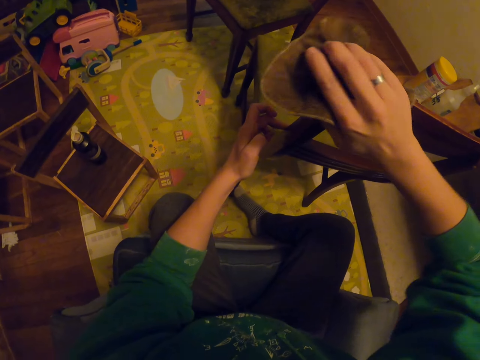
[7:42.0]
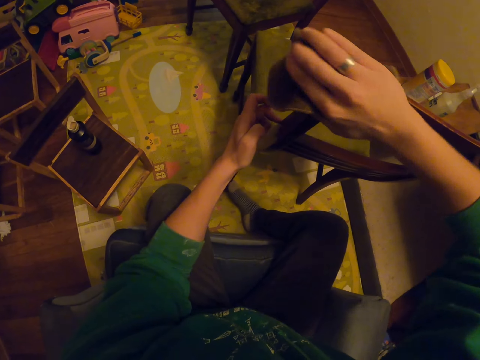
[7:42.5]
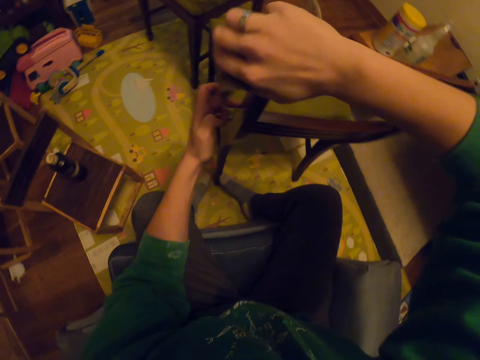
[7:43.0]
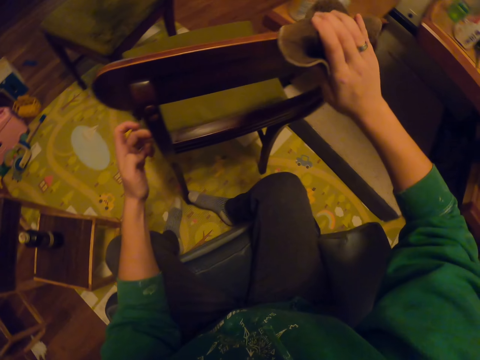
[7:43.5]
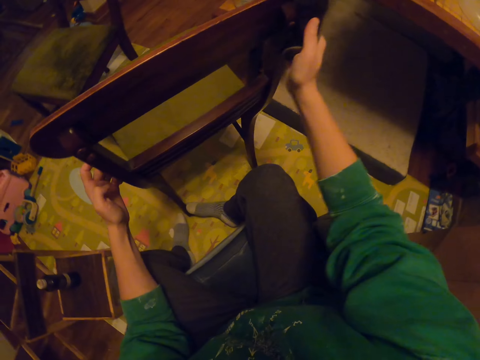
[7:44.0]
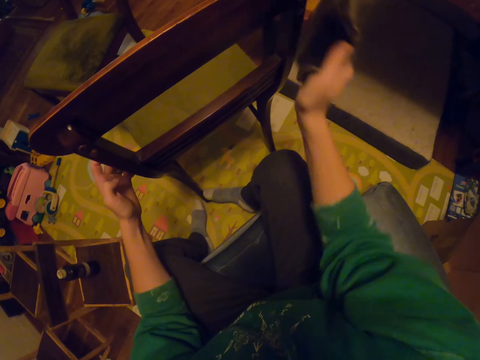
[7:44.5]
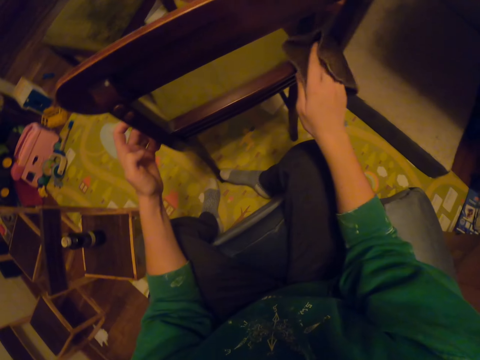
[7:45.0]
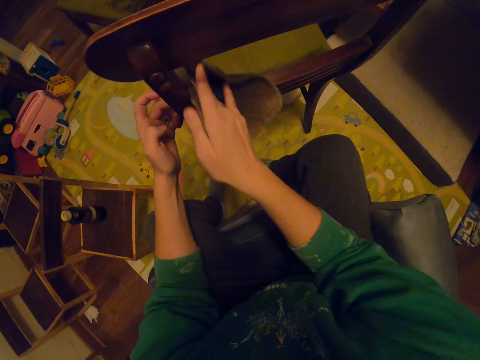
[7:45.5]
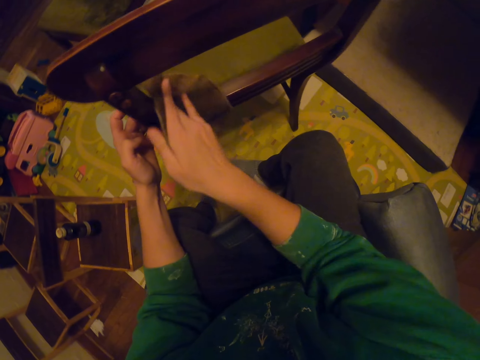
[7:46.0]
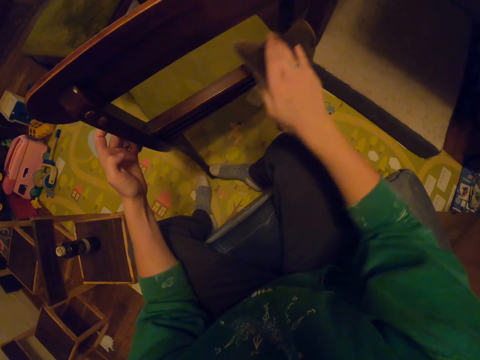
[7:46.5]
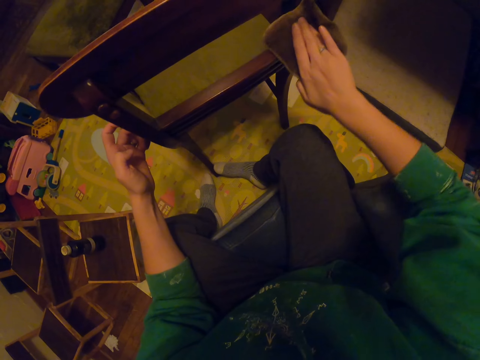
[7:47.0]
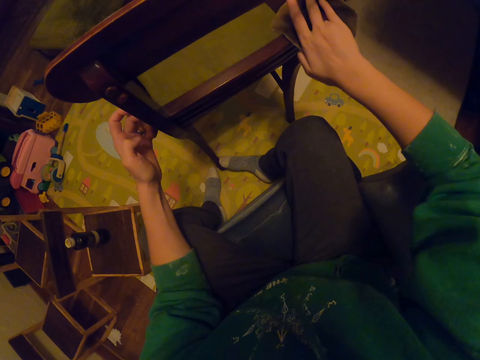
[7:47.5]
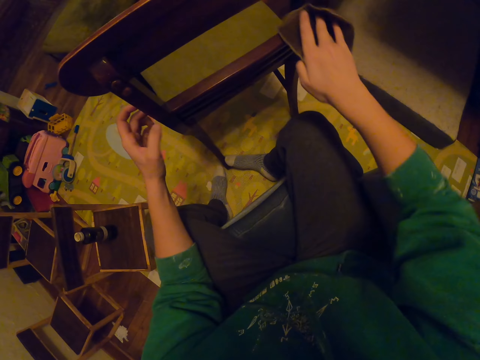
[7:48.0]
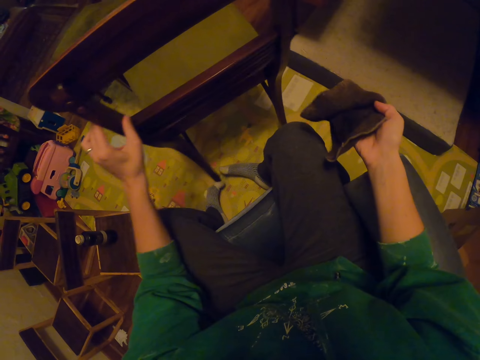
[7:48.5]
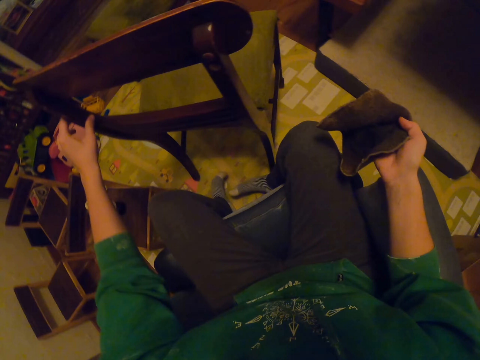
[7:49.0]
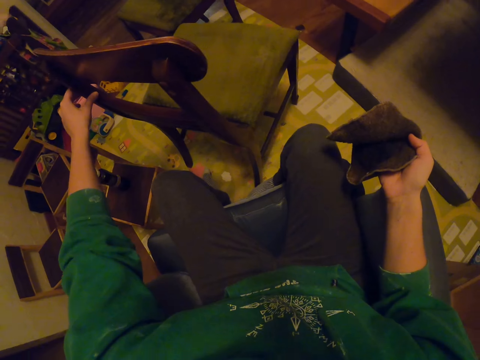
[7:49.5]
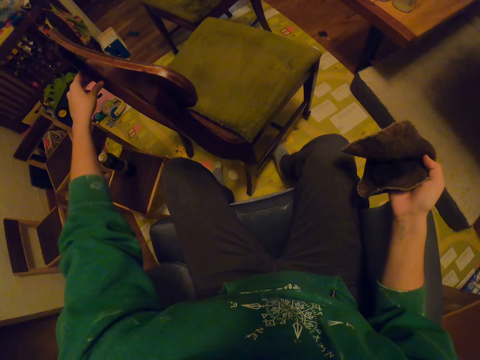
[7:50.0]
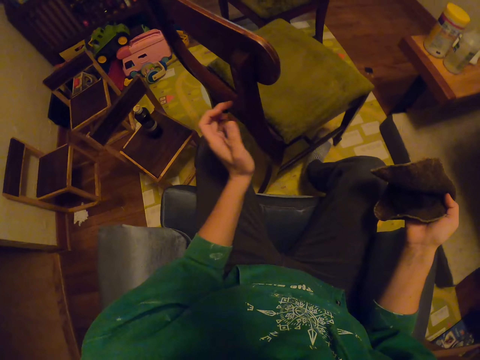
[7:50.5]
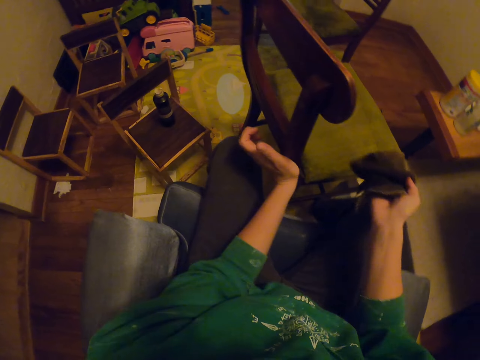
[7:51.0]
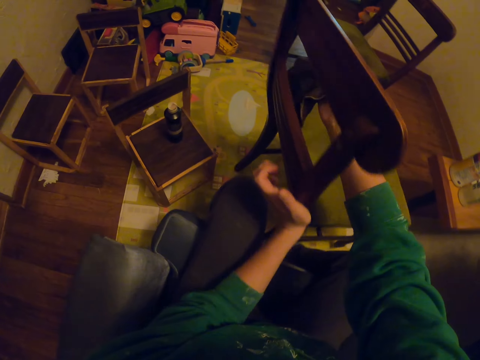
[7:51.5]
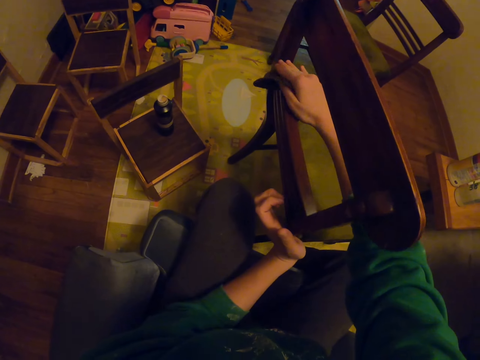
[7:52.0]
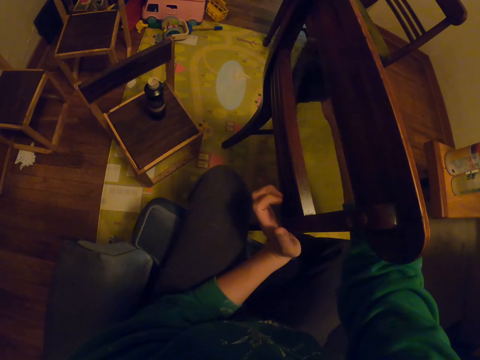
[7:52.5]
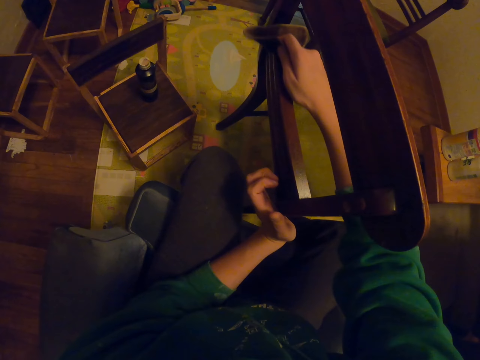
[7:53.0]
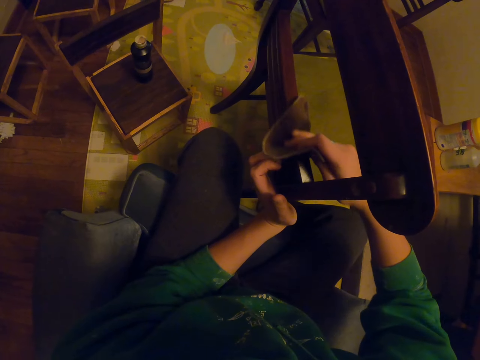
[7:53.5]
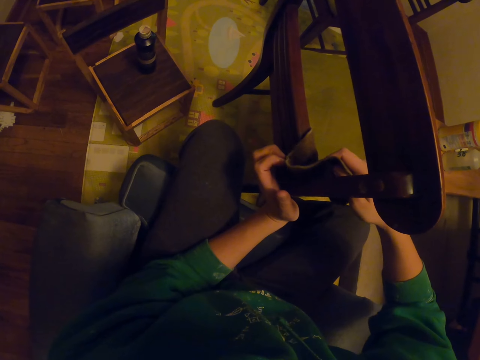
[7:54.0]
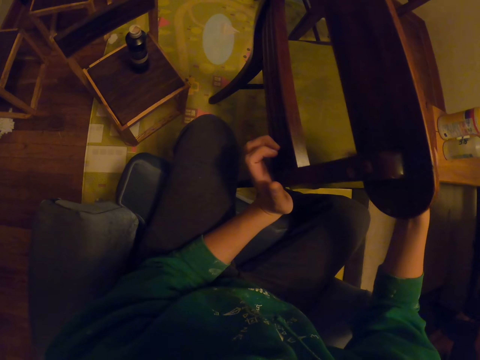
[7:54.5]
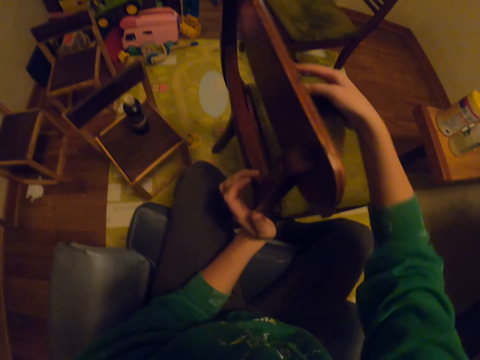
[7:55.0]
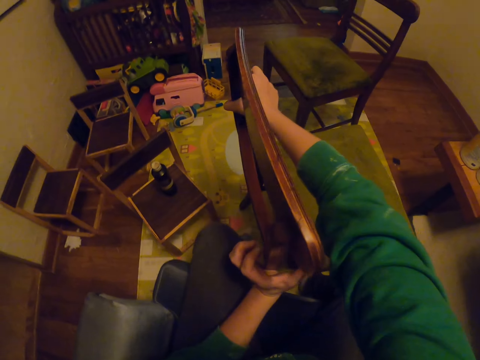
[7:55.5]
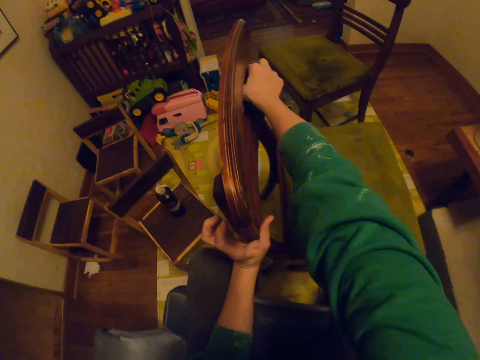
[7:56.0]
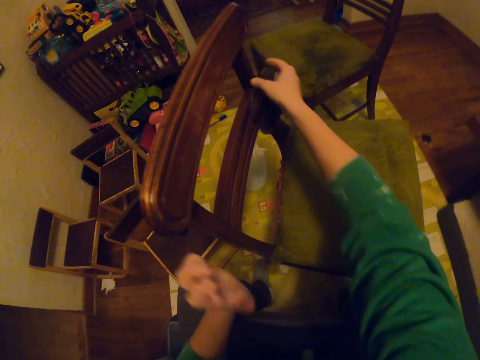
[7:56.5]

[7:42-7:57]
The camera wearer turns the chair. They wipe the chair with a towel.

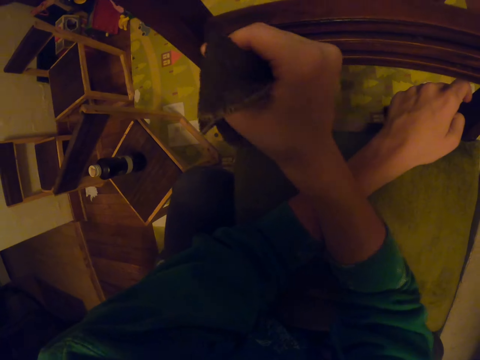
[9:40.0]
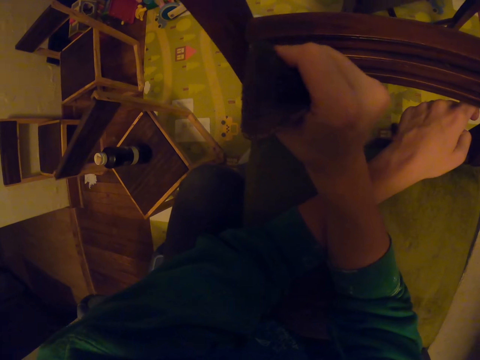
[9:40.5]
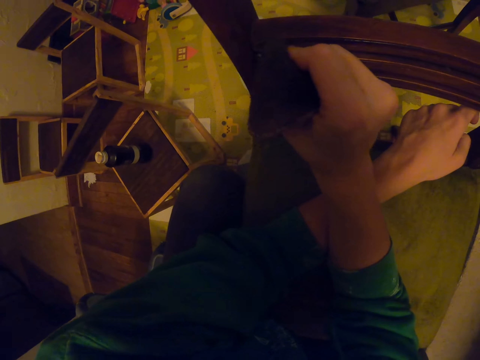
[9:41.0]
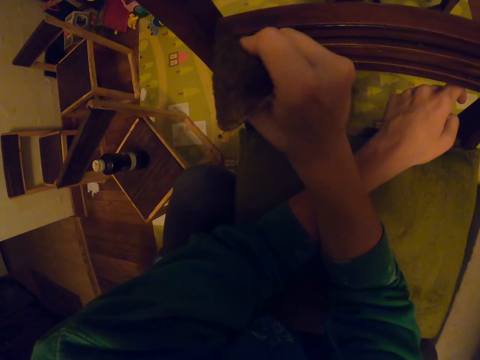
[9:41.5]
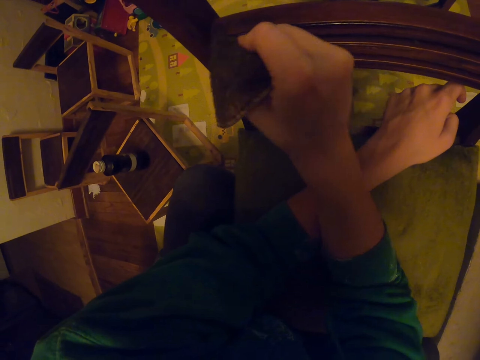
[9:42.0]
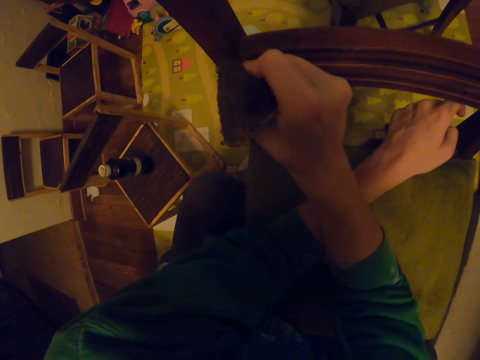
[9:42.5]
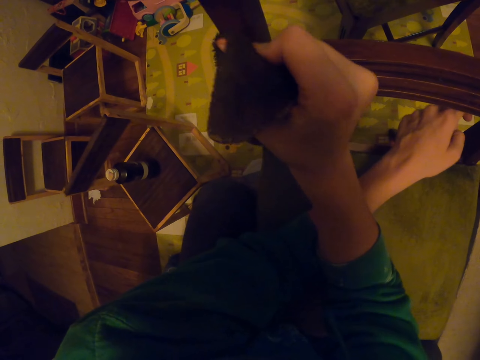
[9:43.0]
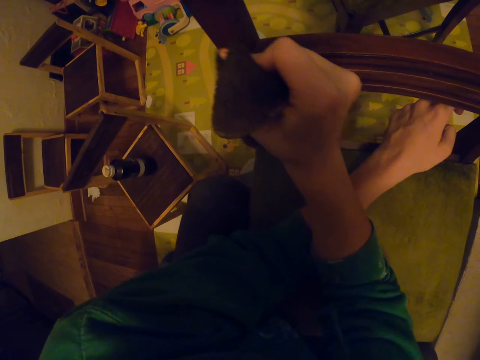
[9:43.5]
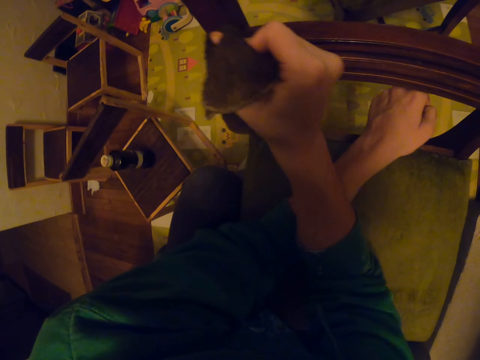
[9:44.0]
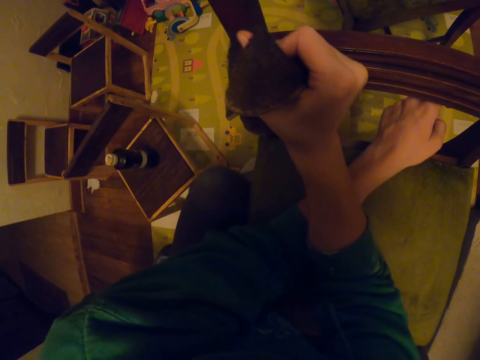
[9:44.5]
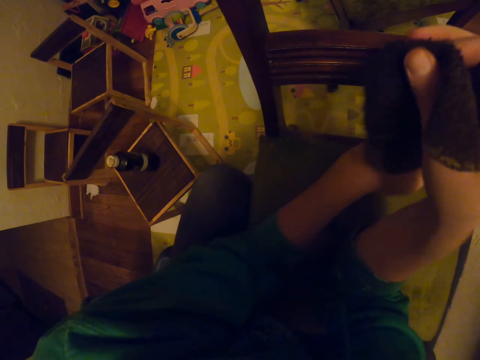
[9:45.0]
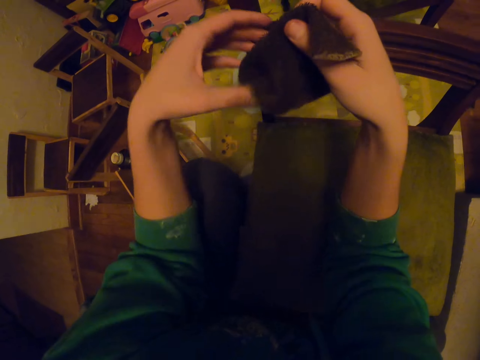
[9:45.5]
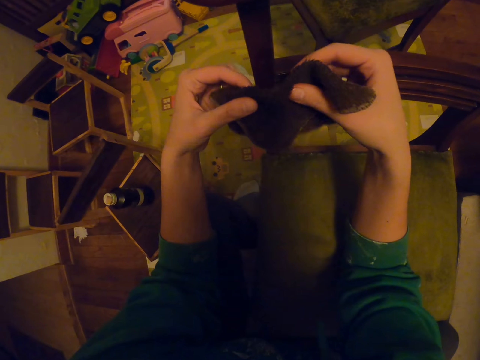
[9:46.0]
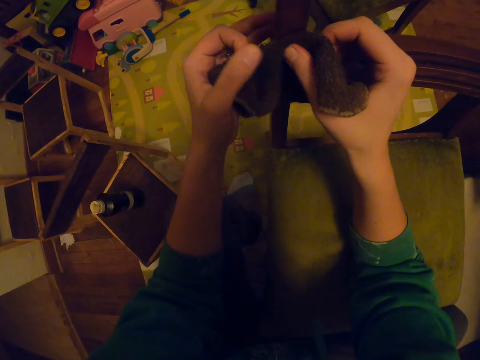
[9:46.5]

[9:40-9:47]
The camera wearer is scrubbing the chair.

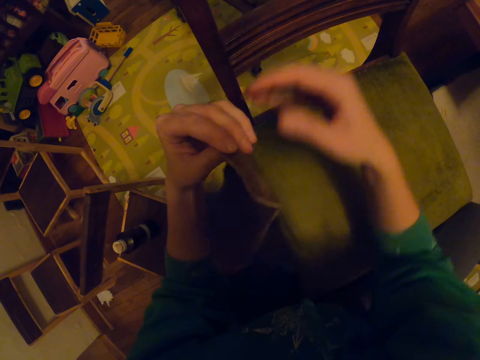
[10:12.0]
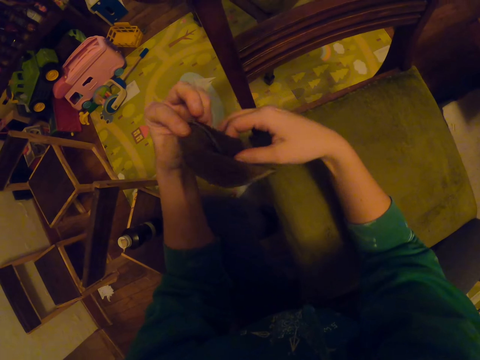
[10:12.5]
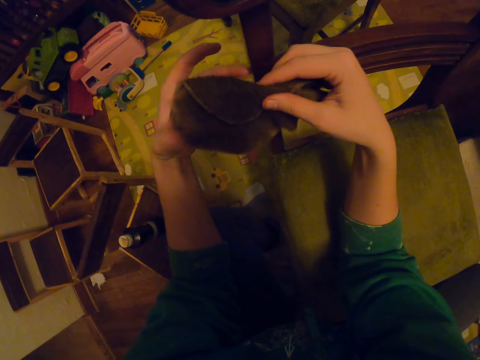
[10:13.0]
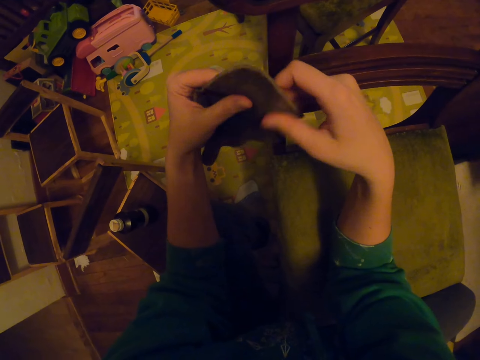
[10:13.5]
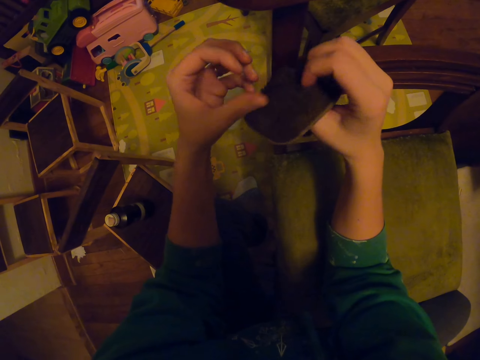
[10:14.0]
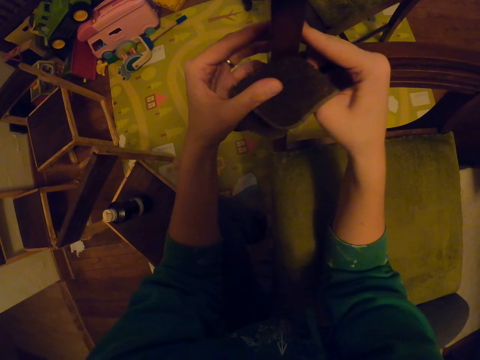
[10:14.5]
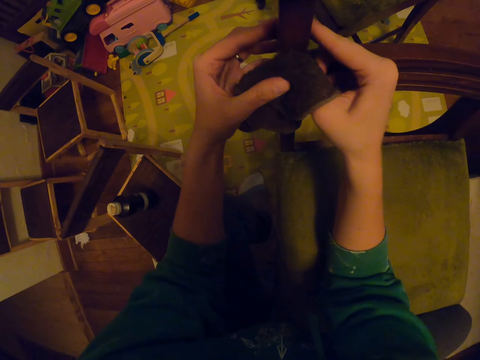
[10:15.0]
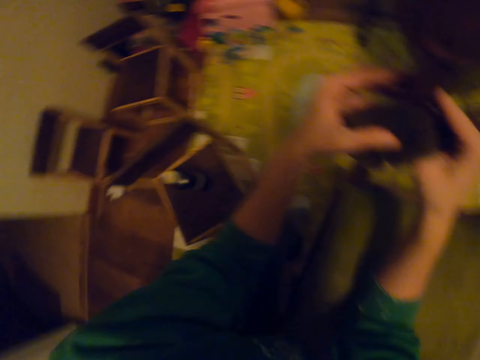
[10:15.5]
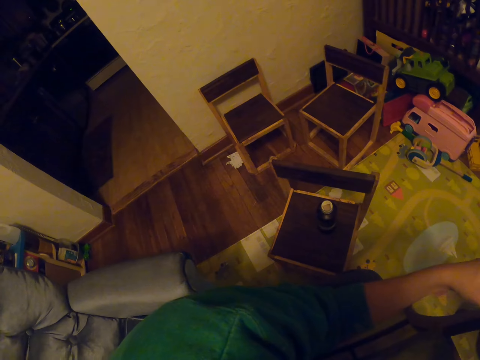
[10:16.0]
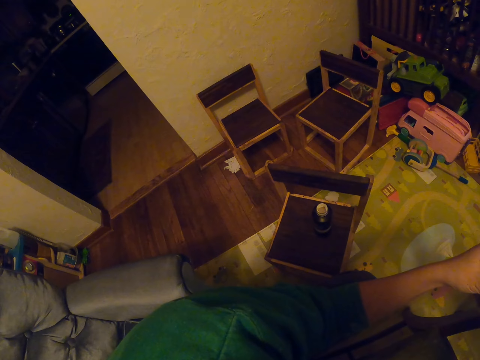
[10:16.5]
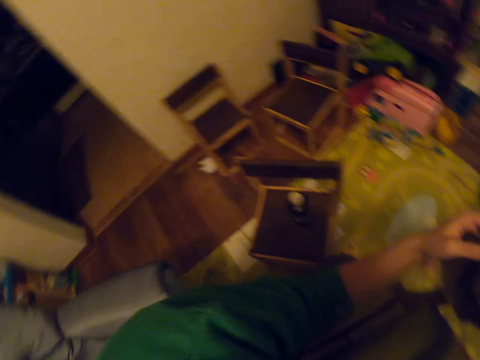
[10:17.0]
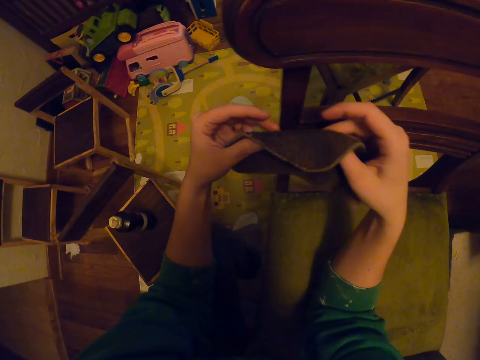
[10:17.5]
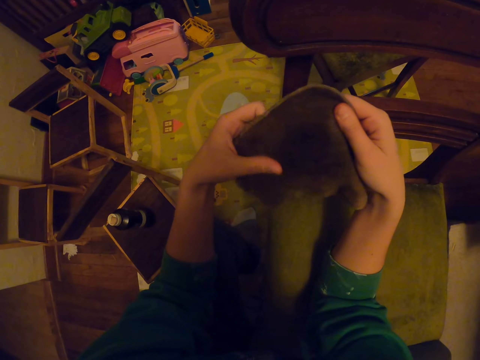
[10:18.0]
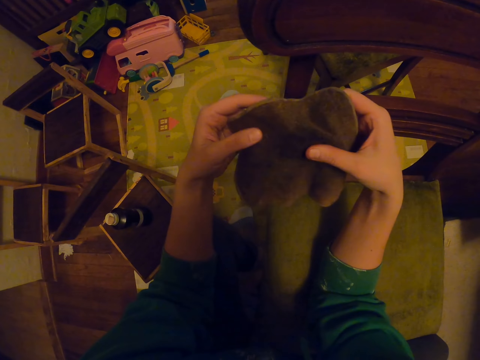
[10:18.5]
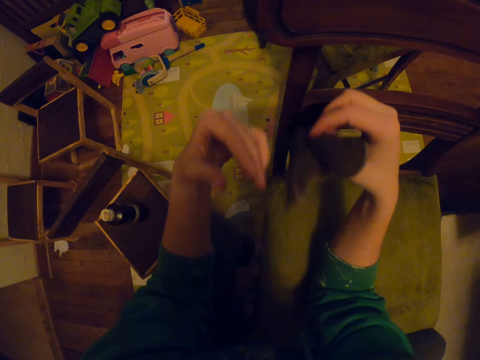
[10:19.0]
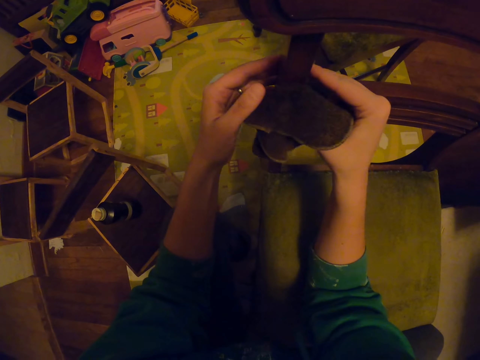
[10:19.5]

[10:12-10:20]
The camera wearer folds the towel. They wipe the chair with the towel. They fold the towel.
